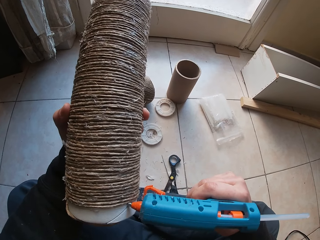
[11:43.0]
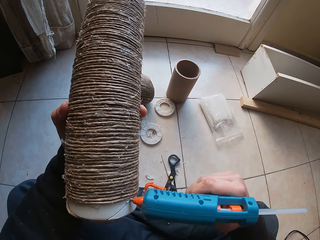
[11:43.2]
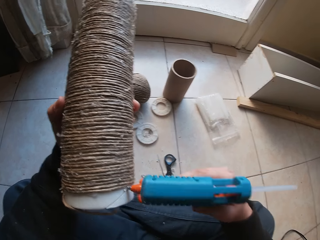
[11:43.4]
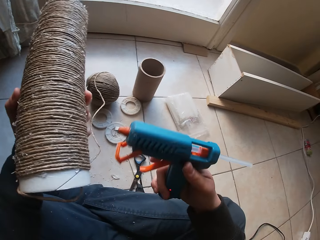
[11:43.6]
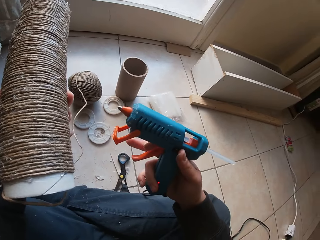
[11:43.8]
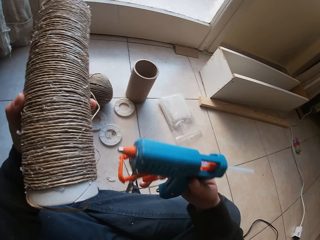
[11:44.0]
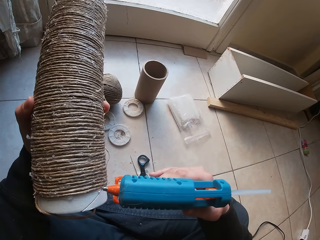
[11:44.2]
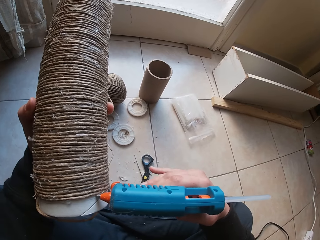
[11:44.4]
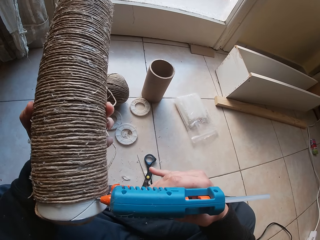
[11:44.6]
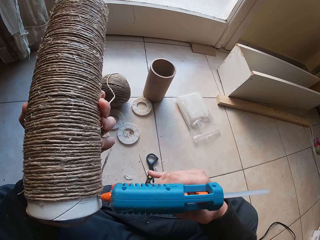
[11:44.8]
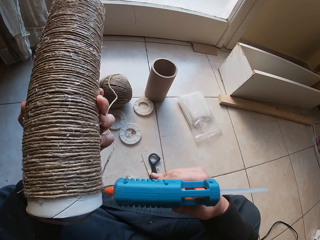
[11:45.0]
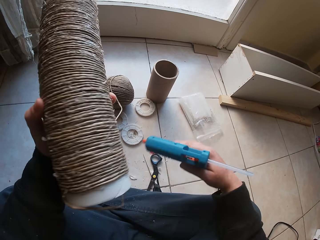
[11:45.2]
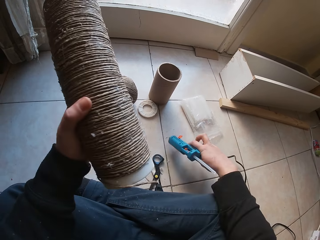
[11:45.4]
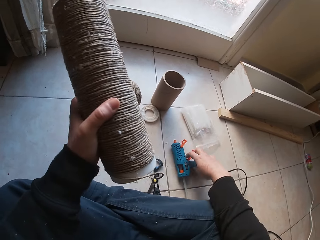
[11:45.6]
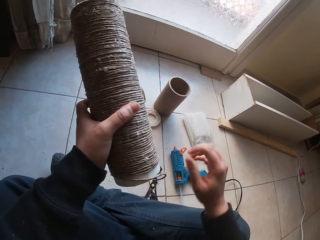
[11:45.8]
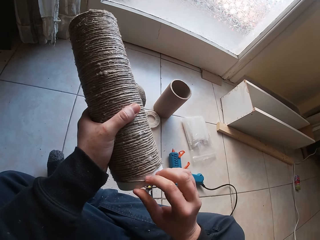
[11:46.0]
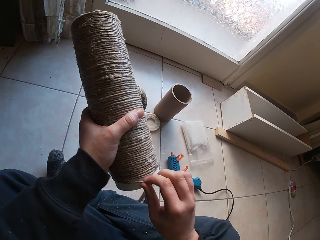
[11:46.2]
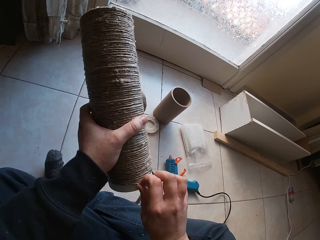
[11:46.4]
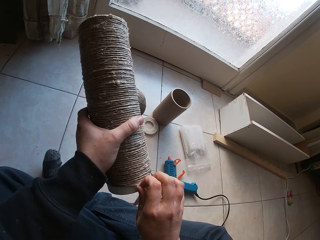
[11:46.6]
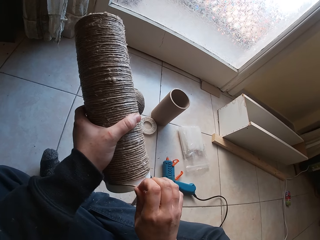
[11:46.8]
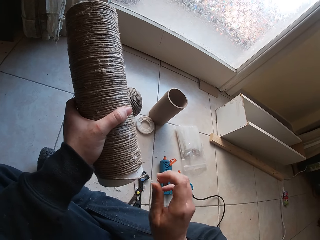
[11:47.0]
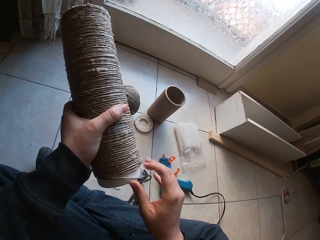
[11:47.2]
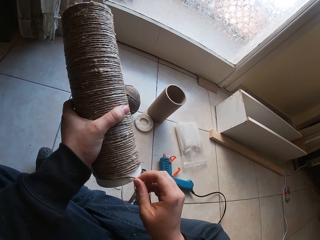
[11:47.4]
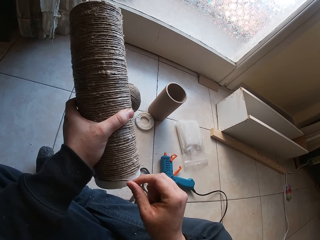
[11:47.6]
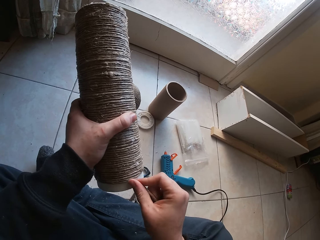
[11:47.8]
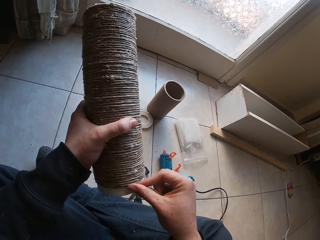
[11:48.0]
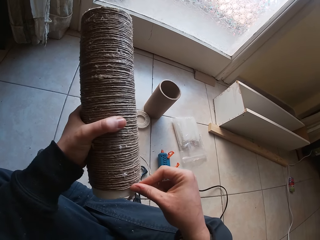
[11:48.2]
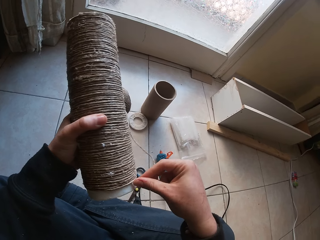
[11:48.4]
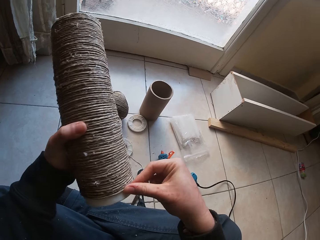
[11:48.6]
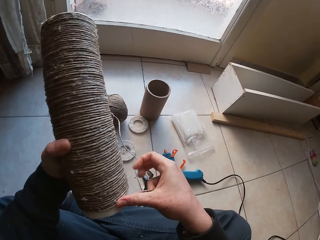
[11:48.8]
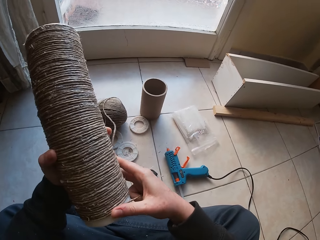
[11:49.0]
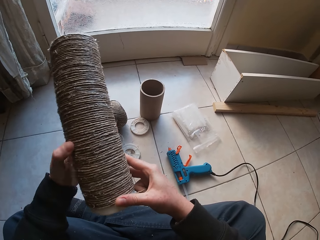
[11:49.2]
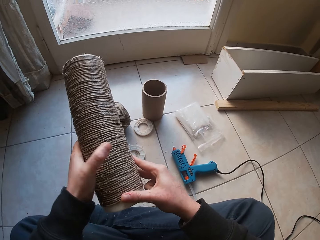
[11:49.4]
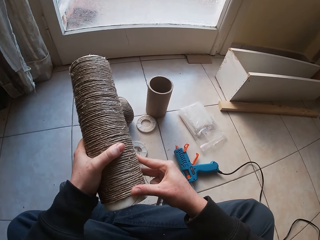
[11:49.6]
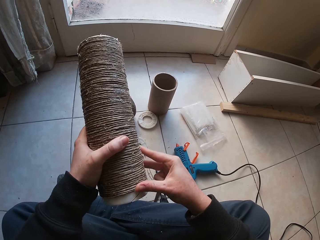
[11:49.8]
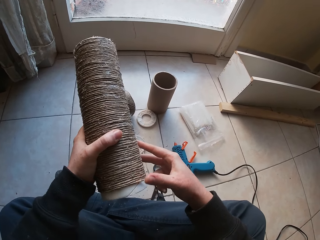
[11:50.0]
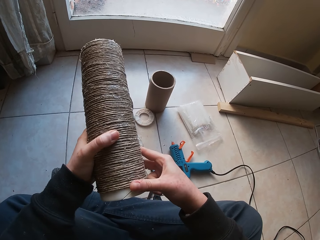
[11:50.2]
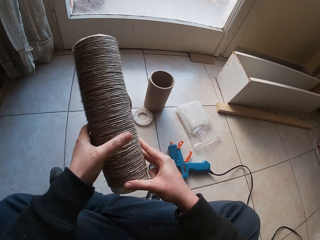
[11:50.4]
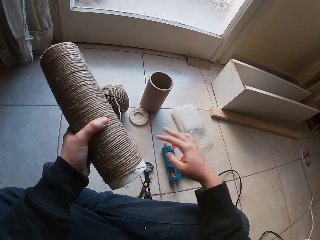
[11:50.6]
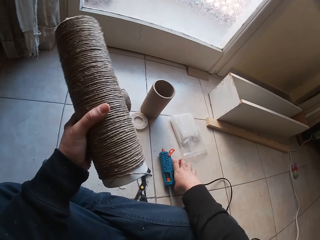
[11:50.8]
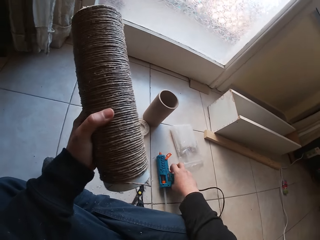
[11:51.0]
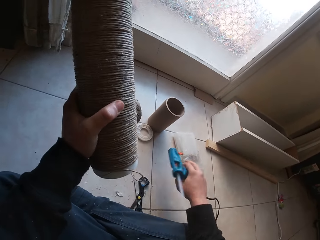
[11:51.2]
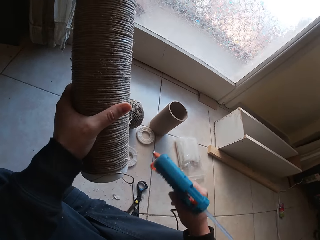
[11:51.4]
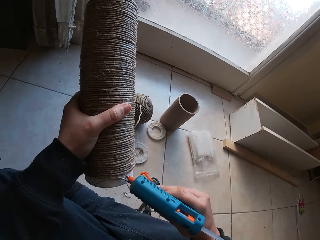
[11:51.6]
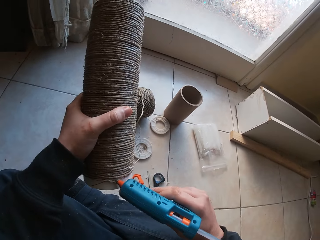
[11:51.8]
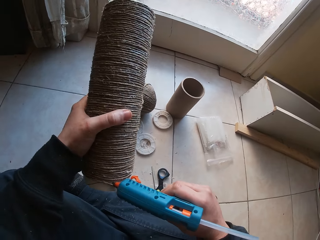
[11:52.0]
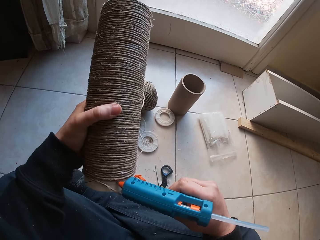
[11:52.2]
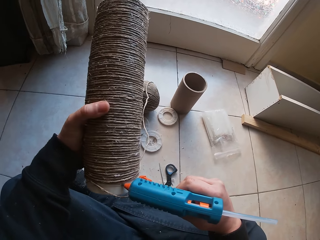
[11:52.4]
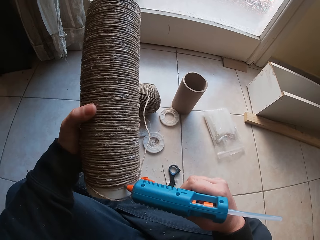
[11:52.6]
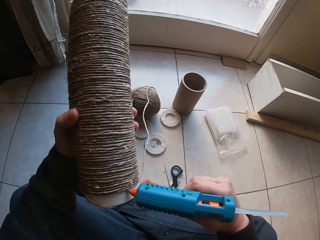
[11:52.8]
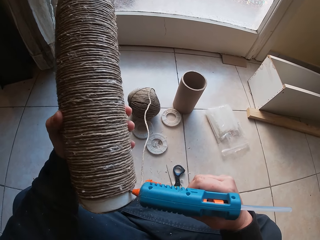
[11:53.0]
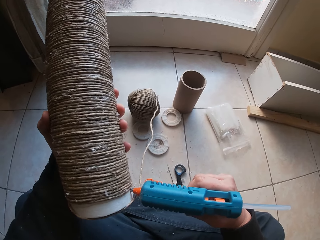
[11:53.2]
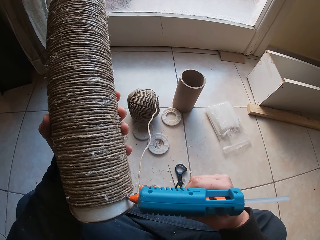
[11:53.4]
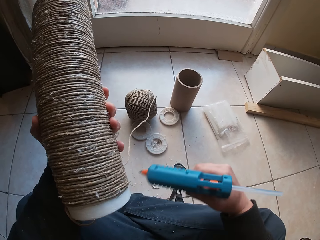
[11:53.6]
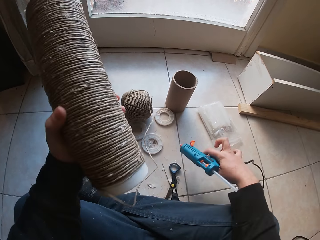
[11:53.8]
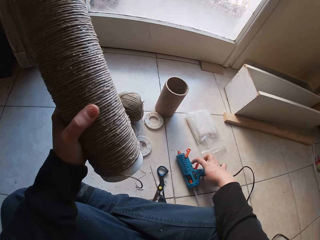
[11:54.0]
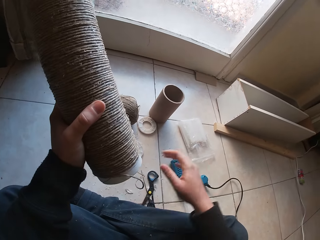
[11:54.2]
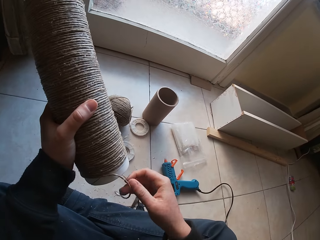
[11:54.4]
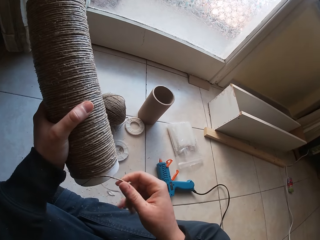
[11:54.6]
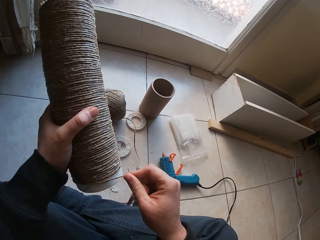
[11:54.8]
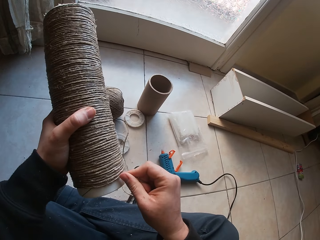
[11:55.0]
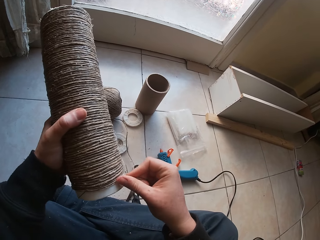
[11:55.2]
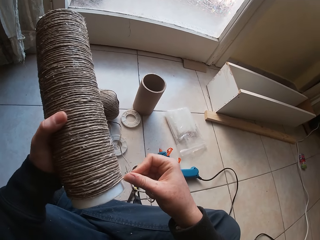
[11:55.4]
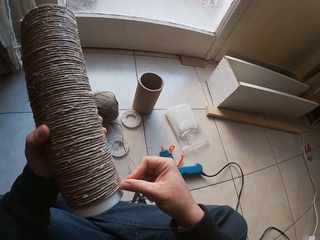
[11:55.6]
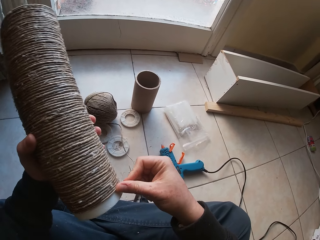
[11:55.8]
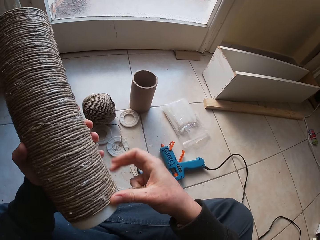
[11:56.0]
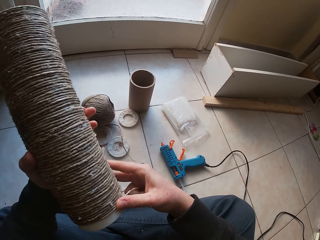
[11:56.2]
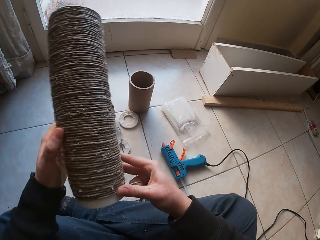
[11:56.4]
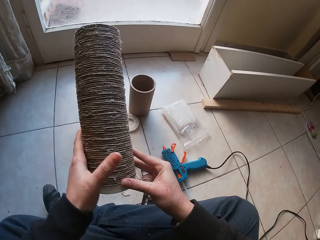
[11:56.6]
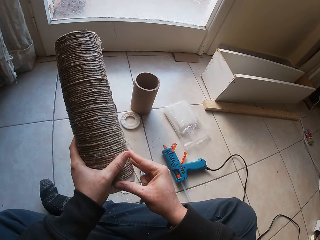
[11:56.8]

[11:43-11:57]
The camera wearer places the glue gun on the ground with his right hand. He holds the cylinder cardboard. He attaches the manila rope on the cylinder cardboard with his right hand. He picks the glue gun from the ground with his right hand and holds the cylinder cardboard. He applies glue on the cylinder cardboard with the glue gun in his right hand. He places the glue gun on the ground with his right hand and holds the cylinder cardboard. He attaches the manila rope on the cylinder cardboard with his right hand.

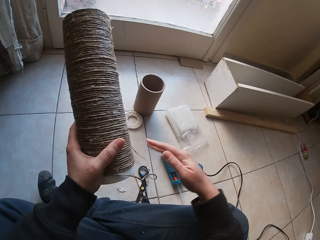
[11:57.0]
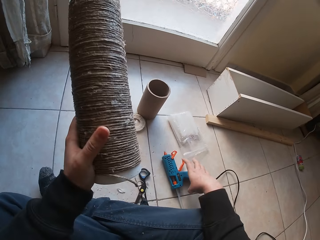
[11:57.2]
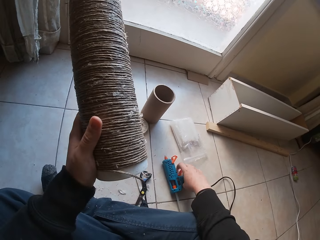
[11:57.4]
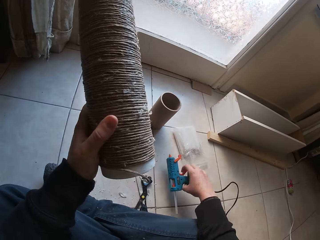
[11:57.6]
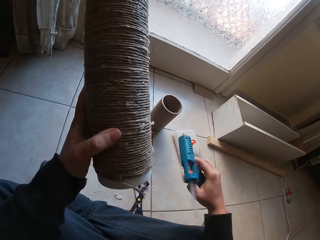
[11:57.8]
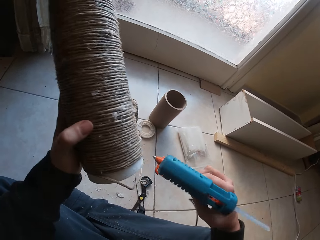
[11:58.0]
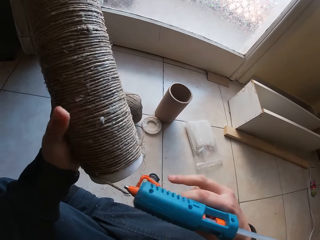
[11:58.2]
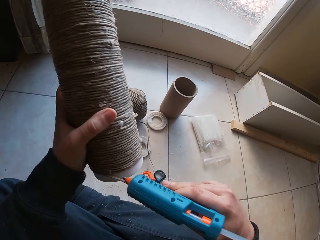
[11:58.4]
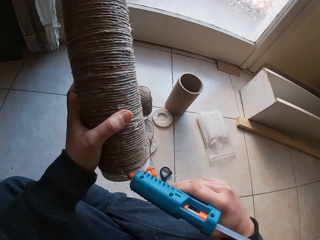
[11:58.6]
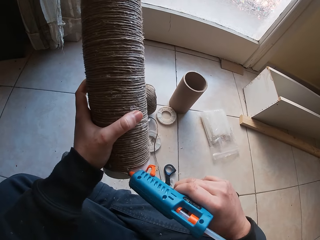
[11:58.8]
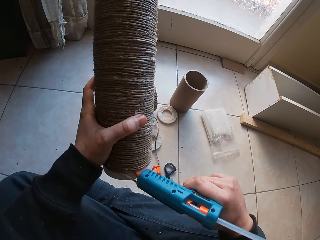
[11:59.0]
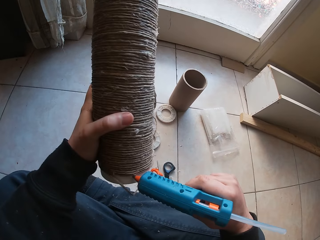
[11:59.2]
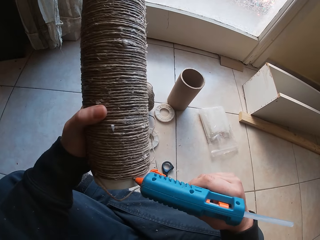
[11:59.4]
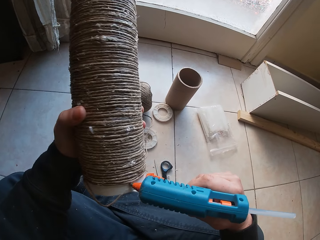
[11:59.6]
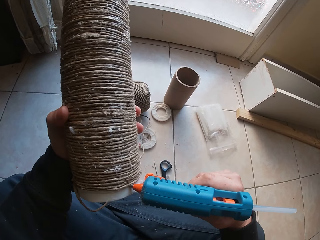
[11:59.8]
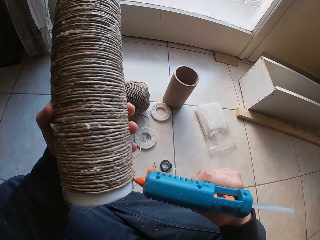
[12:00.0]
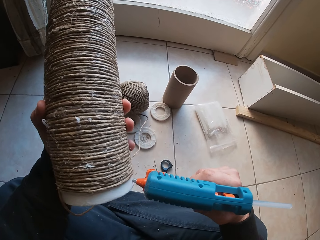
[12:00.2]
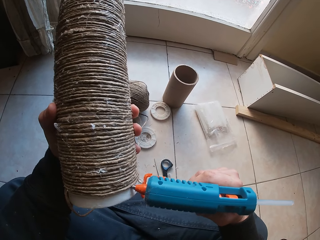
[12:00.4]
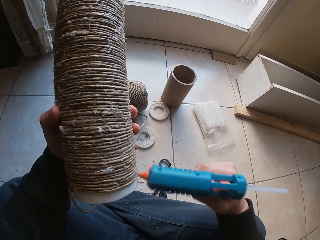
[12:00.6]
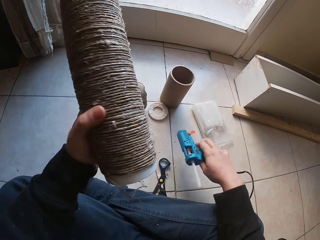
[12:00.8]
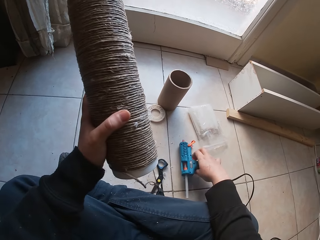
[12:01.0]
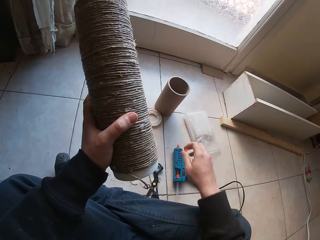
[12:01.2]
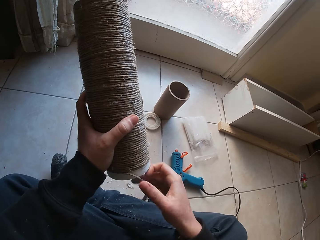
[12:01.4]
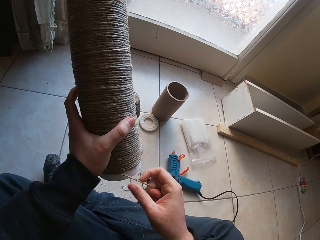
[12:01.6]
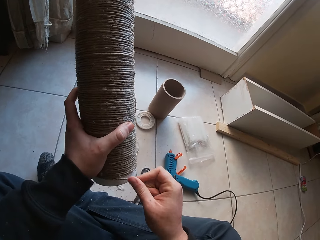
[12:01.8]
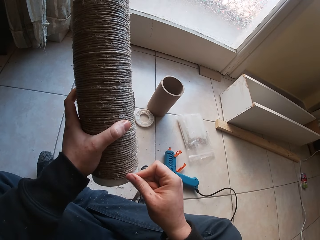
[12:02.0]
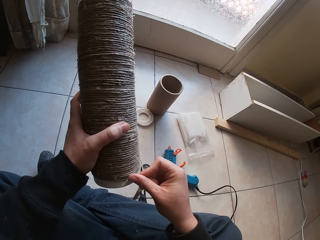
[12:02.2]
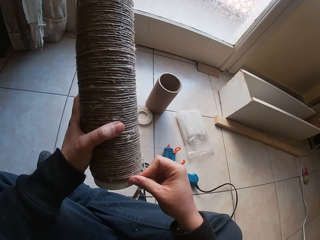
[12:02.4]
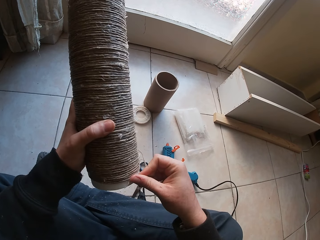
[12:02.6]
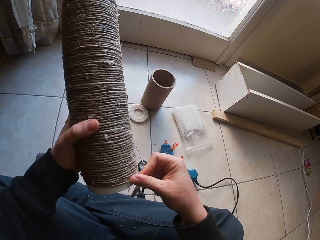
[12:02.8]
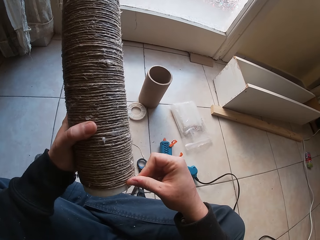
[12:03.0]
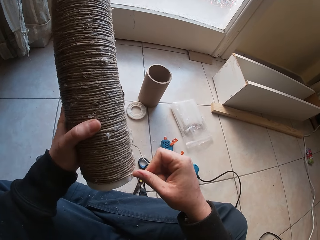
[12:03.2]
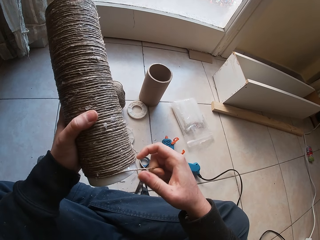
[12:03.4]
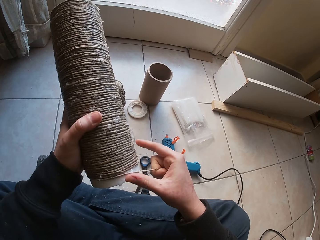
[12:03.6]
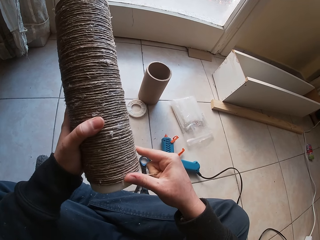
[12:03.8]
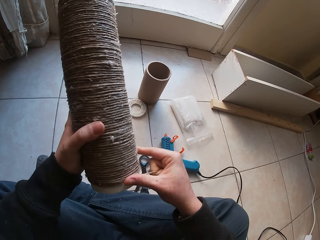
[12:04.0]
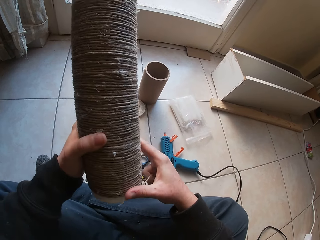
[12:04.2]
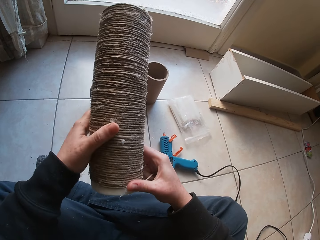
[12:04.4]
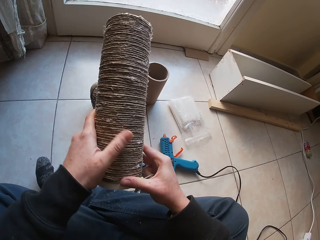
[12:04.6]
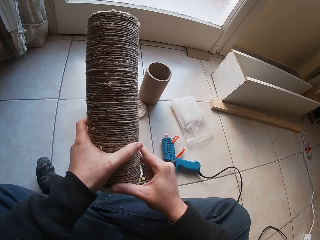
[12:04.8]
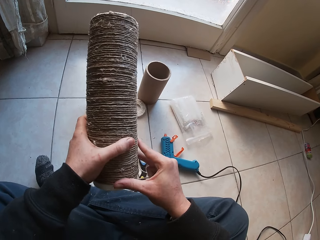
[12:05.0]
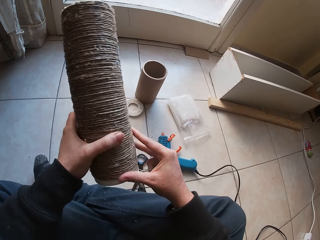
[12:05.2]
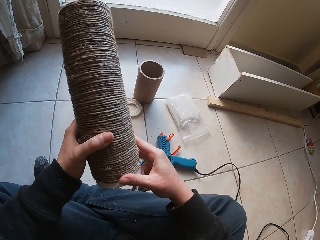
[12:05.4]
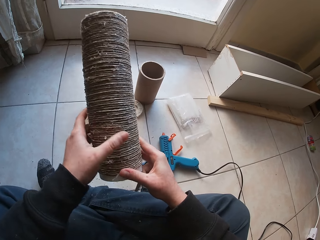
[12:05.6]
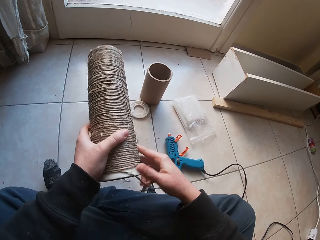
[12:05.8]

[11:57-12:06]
The camera wearer picks the glue gun from the ground with his right hand and holds the cylinder cardboard. He applies glue on the cylinder cardboard with the glue gun in his right hand. He holds the cylinder cardboard and places the glue gun on the ground with his right hand. He attaches the manila rope on the cylinder cardboard with his right hand.
